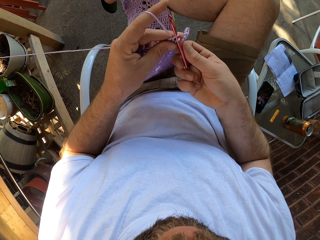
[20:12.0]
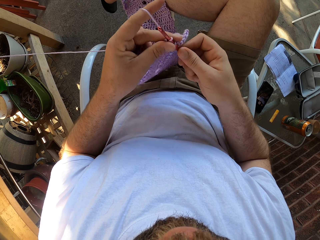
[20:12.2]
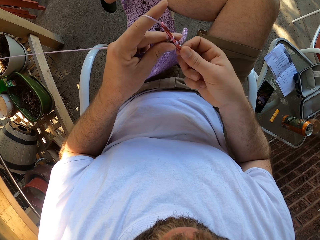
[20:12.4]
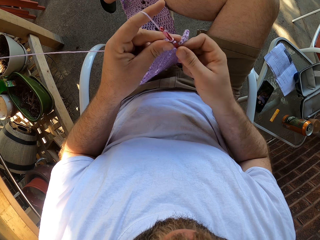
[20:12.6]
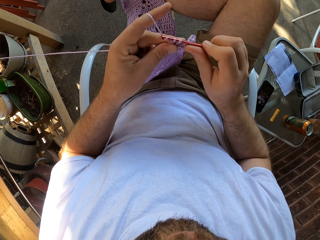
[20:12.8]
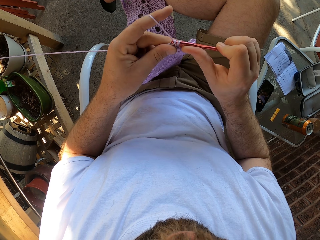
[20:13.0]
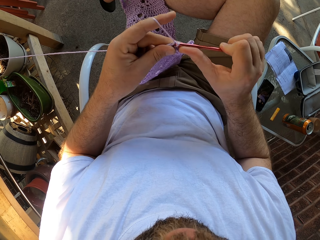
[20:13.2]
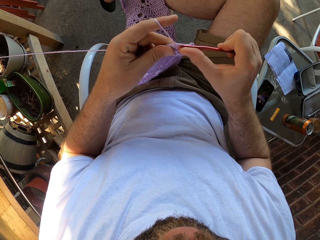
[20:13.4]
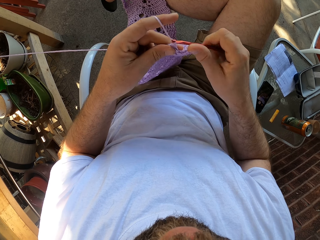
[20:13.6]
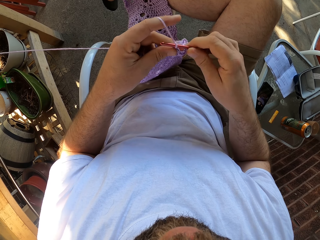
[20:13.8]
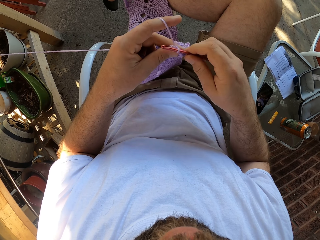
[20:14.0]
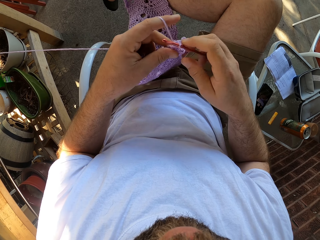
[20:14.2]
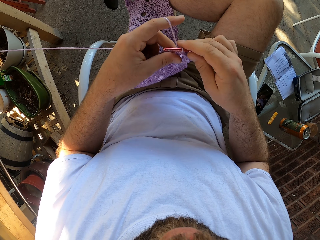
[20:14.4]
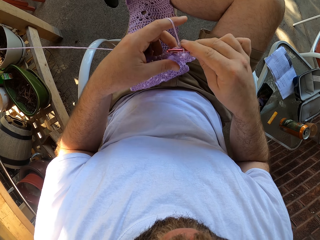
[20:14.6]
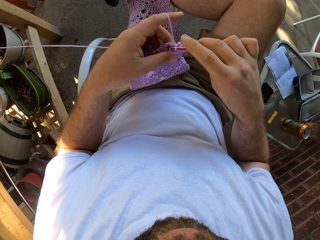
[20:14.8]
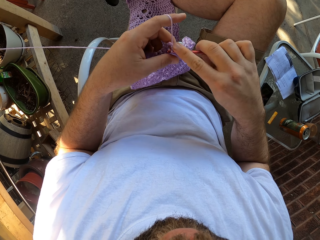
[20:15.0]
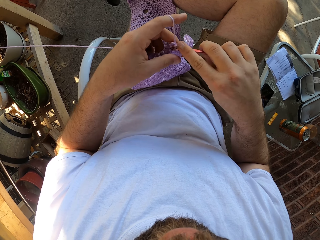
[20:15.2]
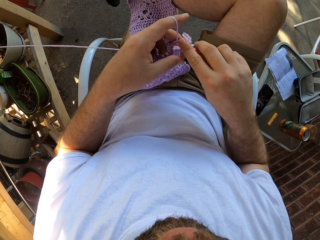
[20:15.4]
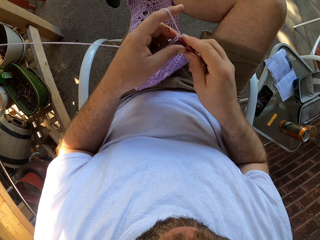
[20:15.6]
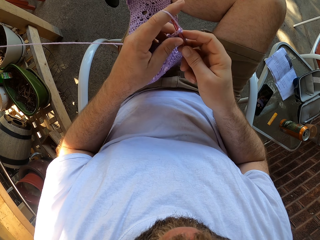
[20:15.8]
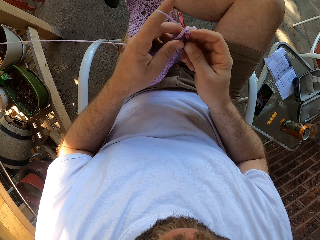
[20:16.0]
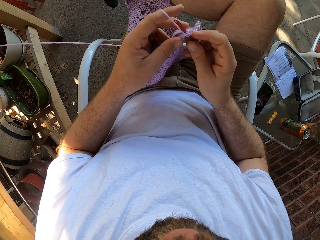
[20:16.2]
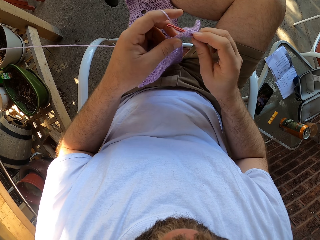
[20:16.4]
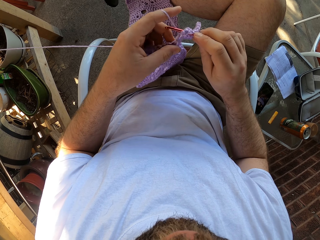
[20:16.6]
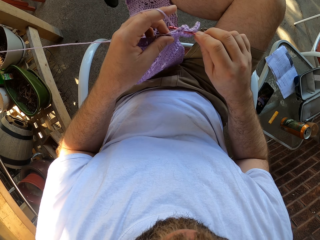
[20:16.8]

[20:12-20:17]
The camera wearer sews a piece of yarn with a crochet.

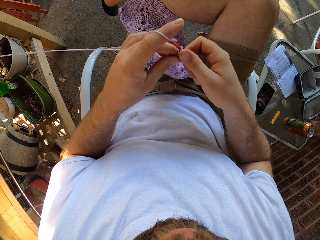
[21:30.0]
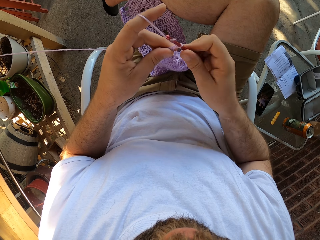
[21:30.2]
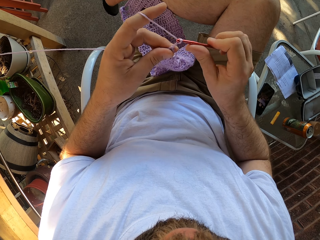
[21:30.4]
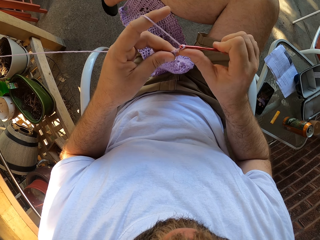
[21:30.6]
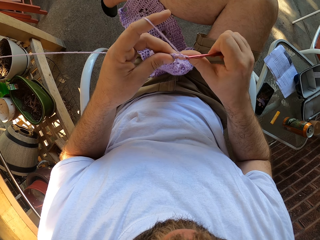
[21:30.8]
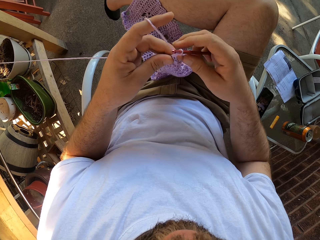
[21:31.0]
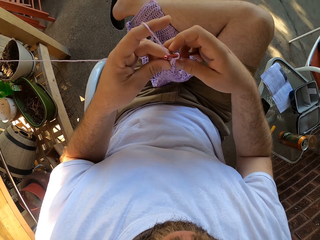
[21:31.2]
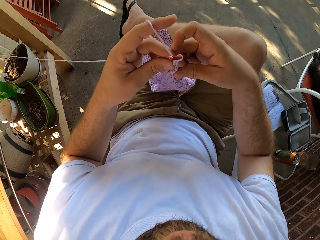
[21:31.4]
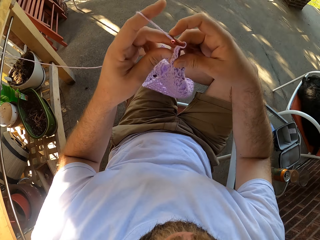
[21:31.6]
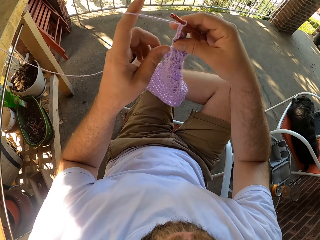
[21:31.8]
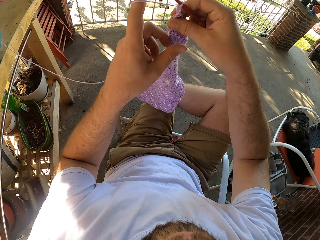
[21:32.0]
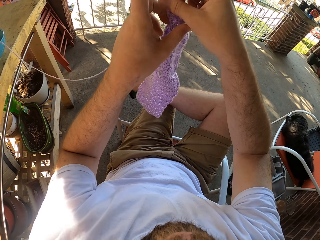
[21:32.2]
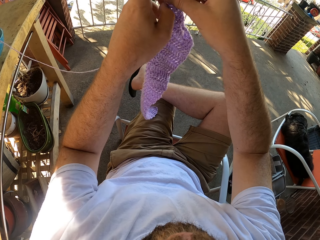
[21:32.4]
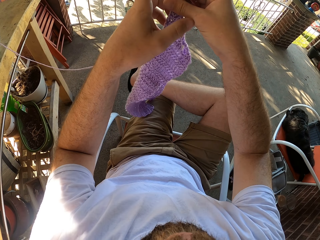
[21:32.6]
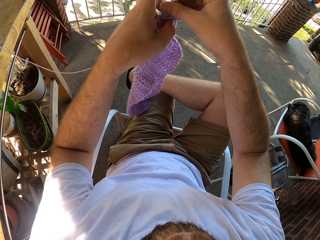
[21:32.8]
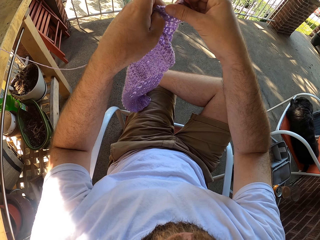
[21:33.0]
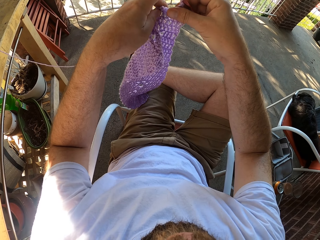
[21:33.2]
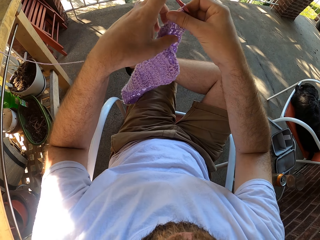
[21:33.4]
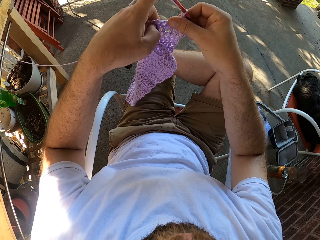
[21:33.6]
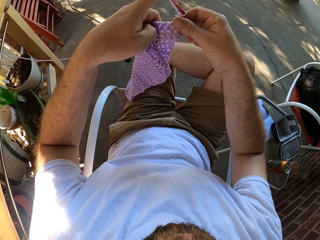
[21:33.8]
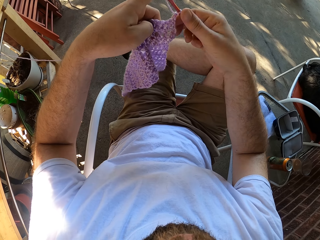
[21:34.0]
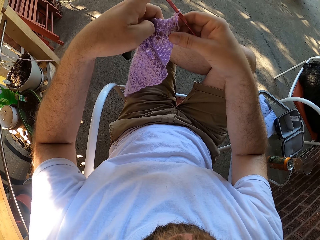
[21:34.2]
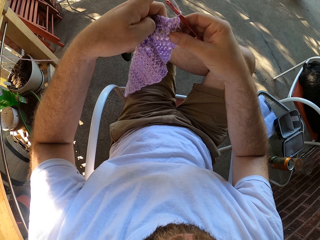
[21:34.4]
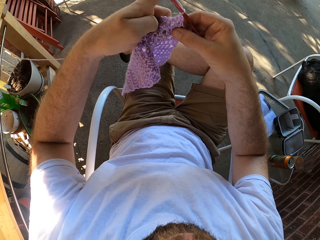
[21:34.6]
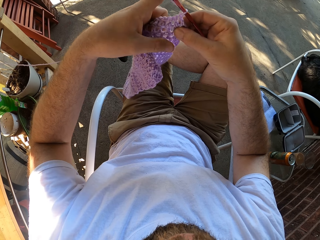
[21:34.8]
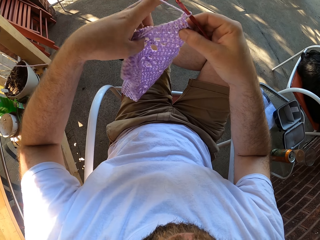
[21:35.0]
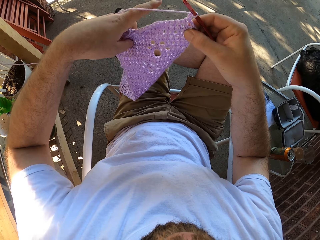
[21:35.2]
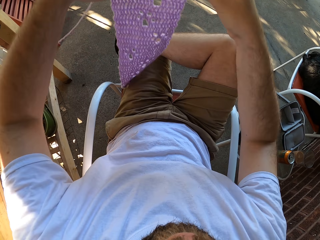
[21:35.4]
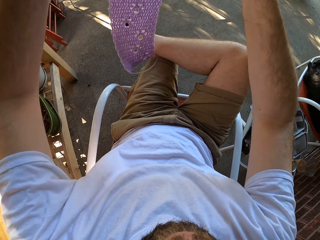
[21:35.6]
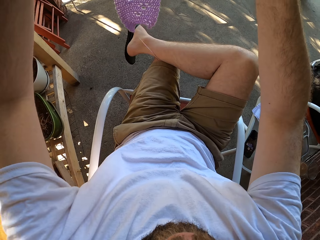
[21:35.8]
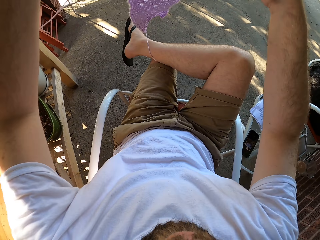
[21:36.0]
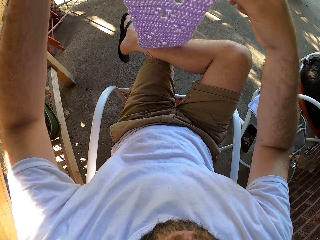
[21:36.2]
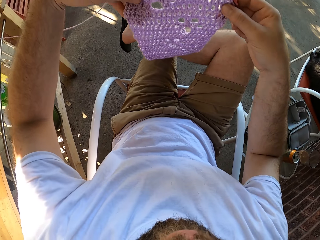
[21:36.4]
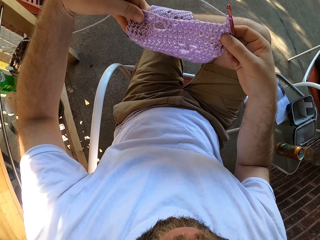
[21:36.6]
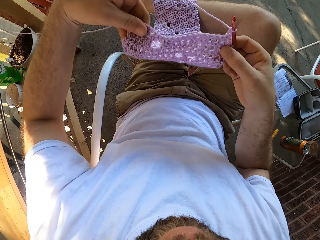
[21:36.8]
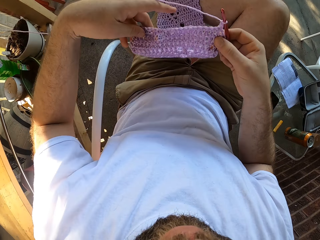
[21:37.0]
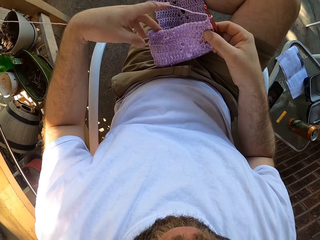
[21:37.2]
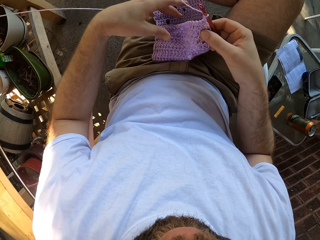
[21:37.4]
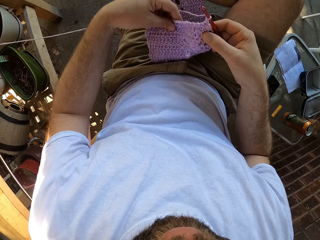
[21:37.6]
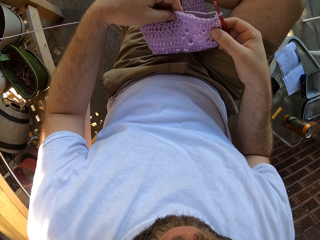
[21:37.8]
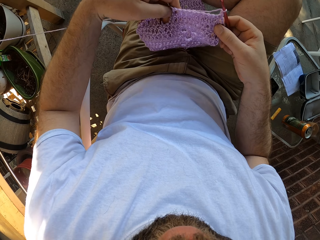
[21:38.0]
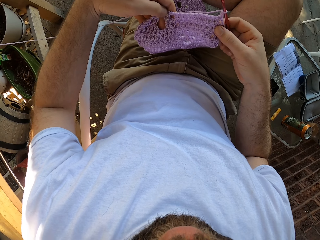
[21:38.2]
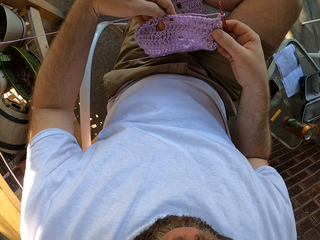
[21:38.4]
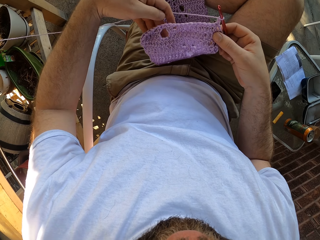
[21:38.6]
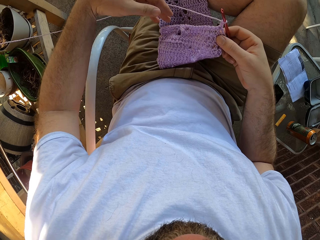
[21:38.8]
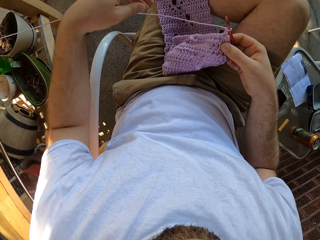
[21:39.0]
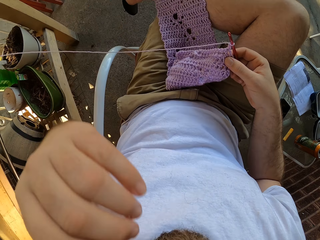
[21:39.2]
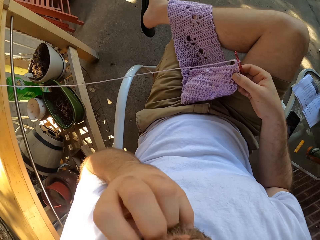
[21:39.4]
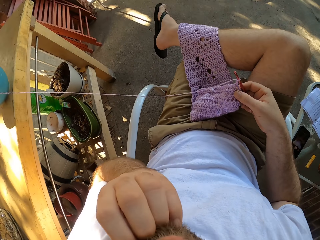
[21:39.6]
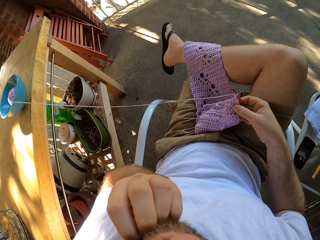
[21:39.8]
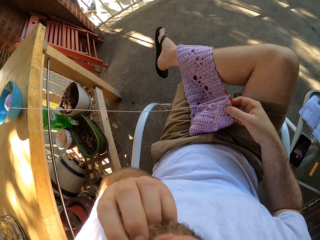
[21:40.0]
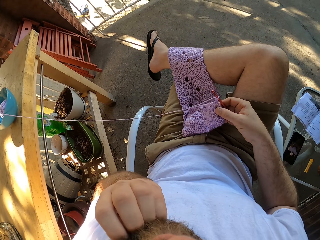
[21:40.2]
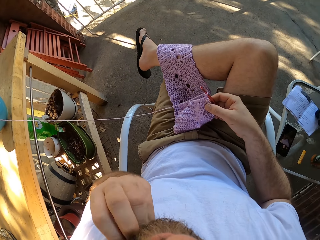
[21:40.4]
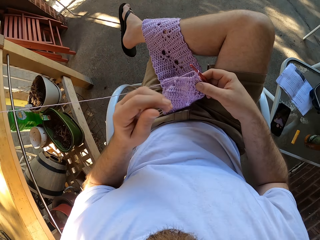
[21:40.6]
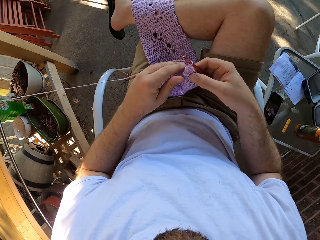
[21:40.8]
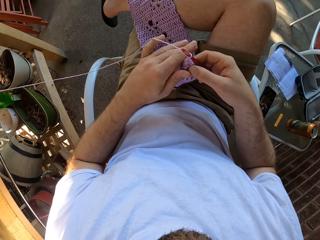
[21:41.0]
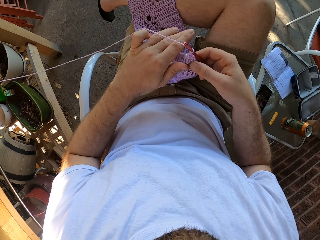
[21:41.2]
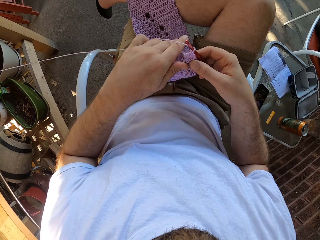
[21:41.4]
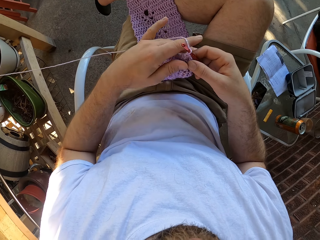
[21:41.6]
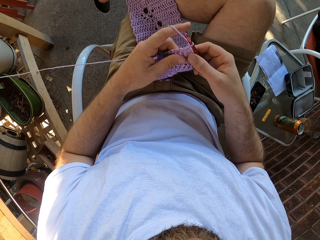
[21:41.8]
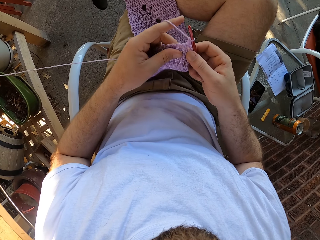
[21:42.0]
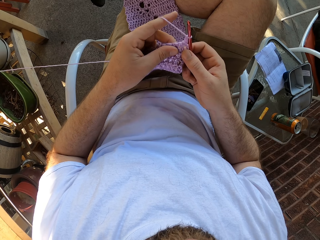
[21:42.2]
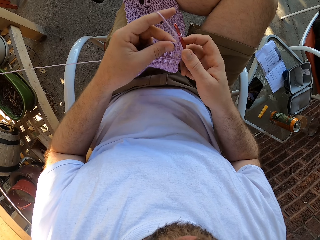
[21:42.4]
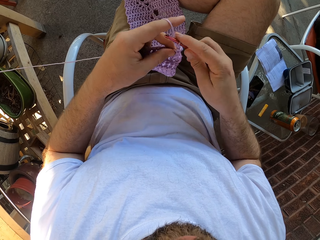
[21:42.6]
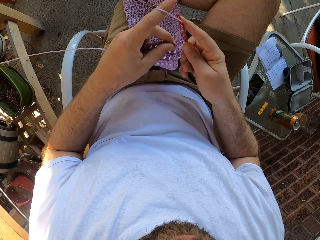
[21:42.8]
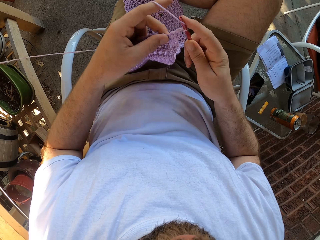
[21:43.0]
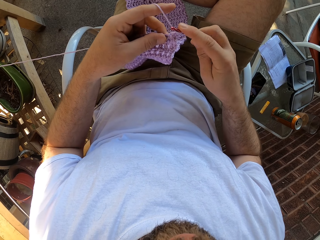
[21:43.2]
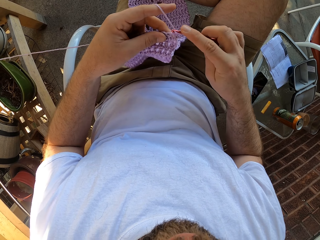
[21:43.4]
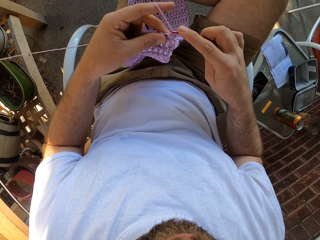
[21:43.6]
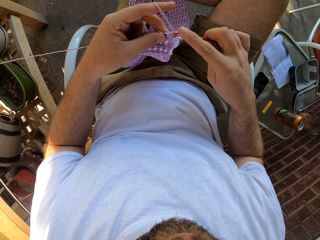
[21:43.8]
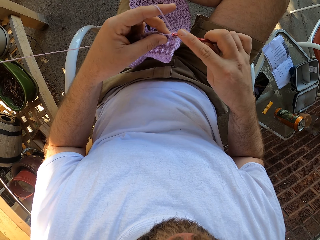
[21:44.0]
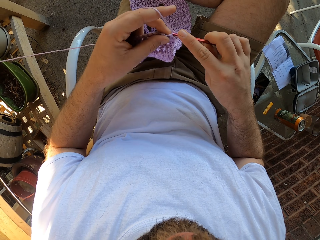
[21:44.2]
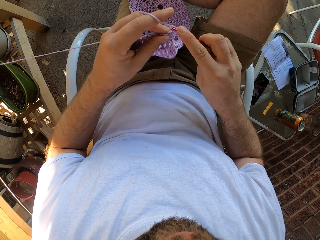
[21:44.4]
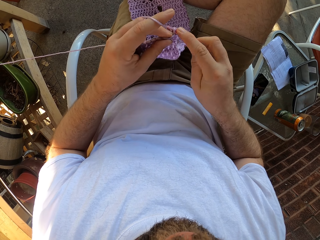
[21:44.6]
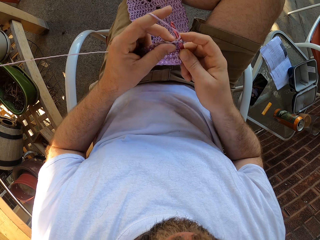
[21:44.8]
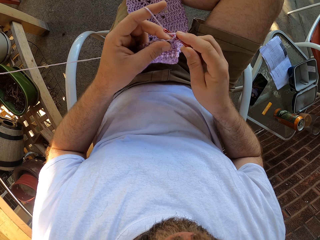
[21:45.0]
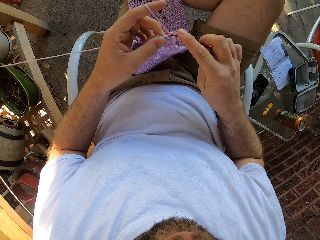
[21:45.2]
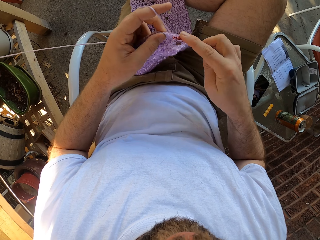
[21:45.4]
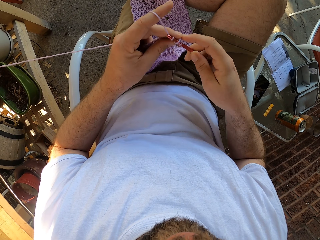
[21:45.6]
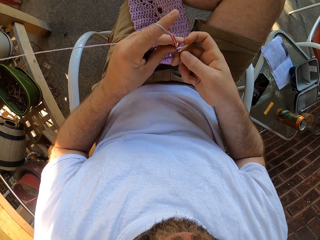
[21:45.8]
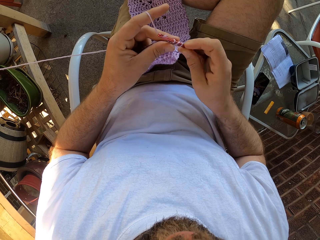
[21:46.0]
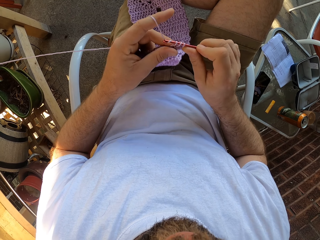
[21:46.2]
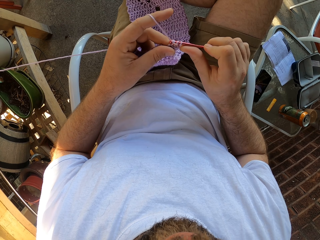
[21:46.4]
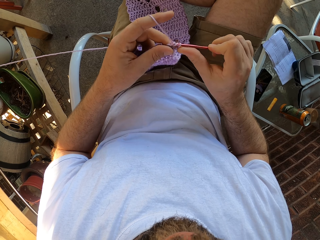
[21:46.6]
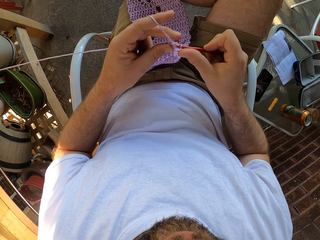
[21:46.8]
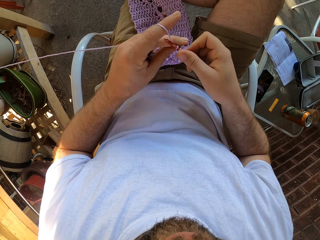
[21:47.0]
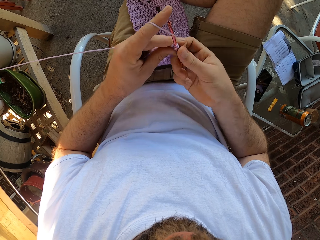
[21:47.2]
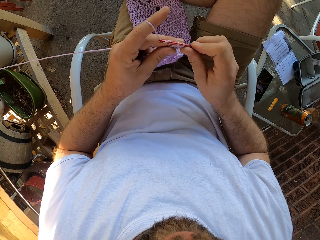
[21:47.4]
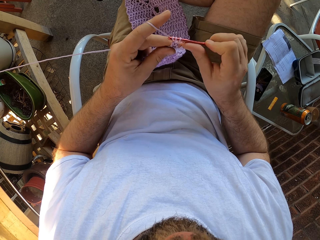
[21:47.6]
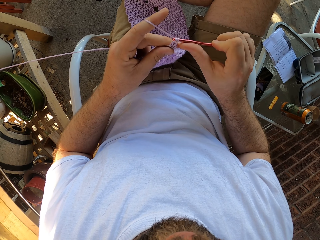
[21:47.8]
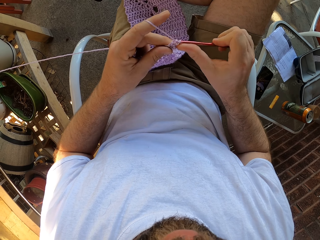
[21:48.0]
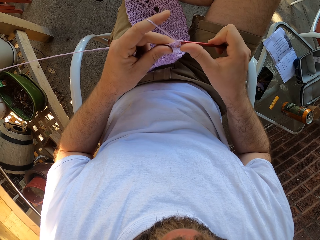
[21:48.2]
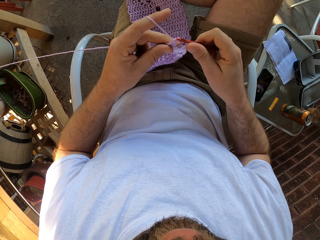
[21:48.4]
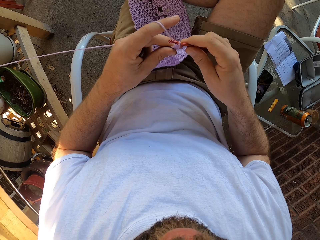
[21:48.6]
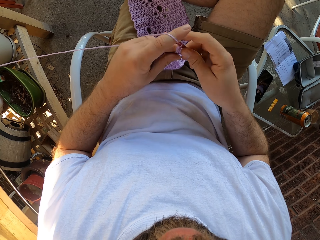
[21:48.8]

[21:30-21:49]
The camera wearer moves the yarn with his hands. He lifts the yarn up. He places the yarn on his lap. He scratches his chin with his left hand. He moves the yarn with his left hand. He crochets with the yarn and the crochet hook in his hands.
